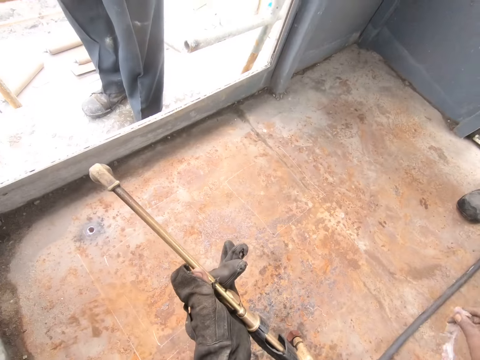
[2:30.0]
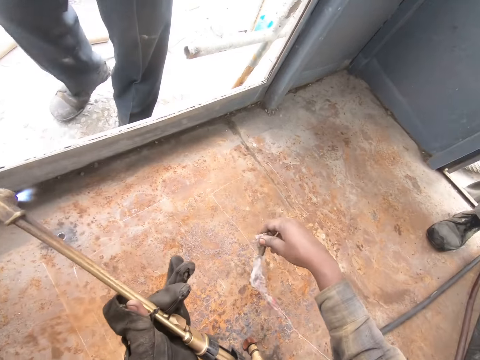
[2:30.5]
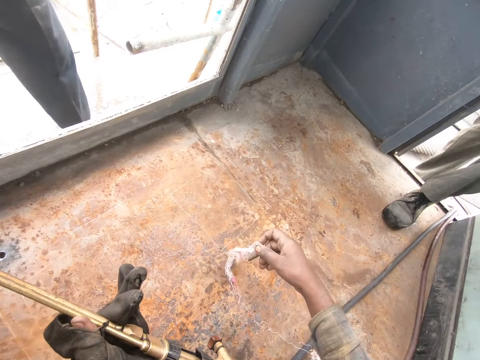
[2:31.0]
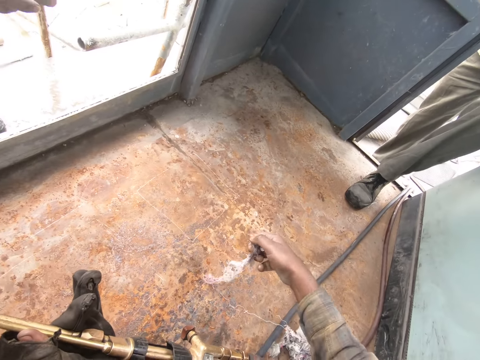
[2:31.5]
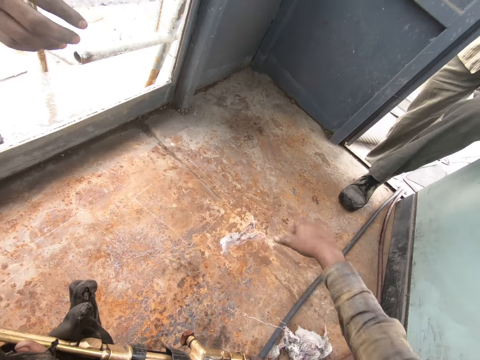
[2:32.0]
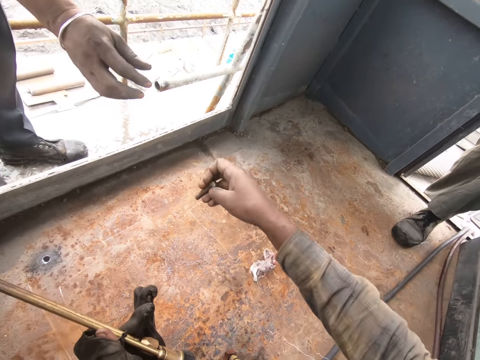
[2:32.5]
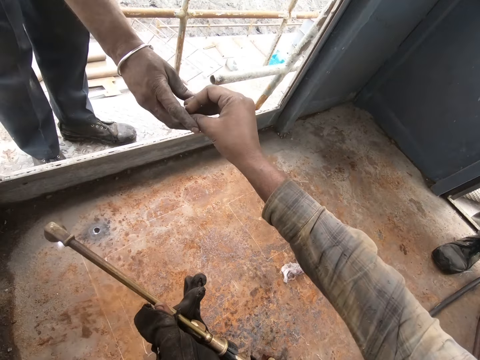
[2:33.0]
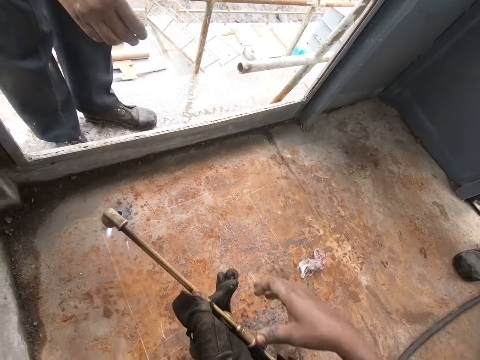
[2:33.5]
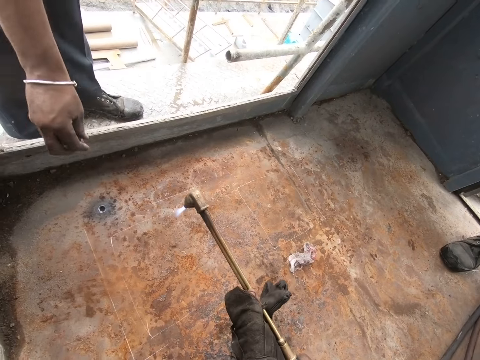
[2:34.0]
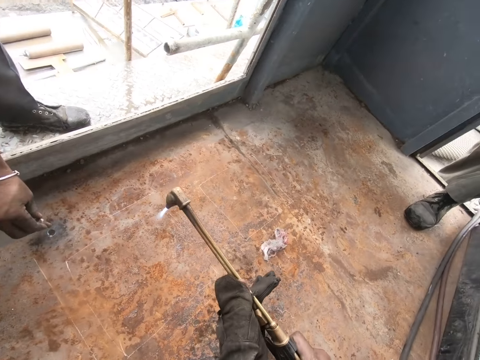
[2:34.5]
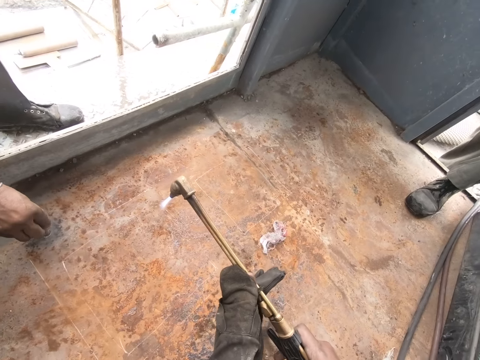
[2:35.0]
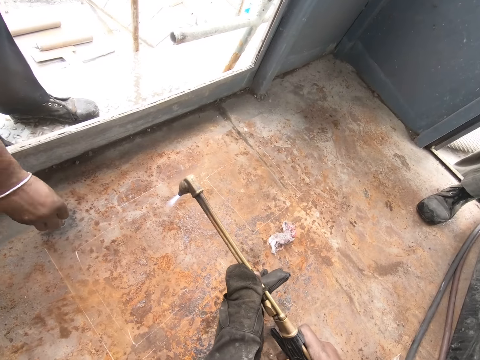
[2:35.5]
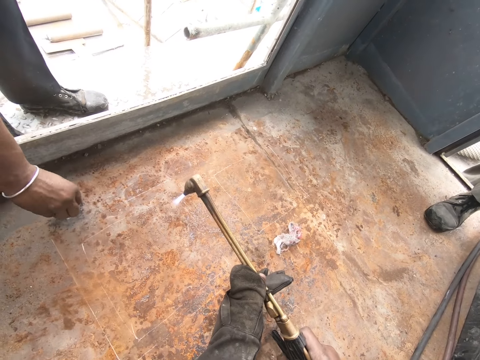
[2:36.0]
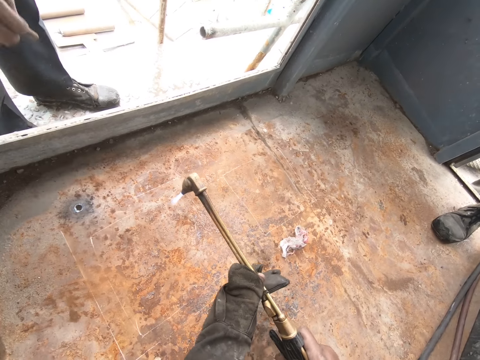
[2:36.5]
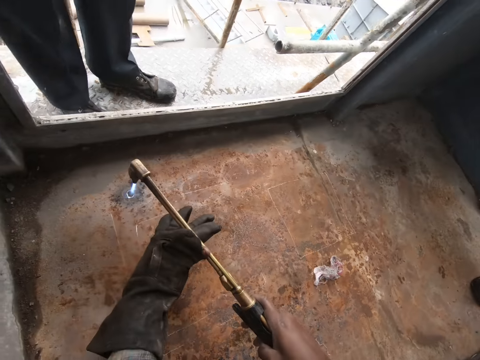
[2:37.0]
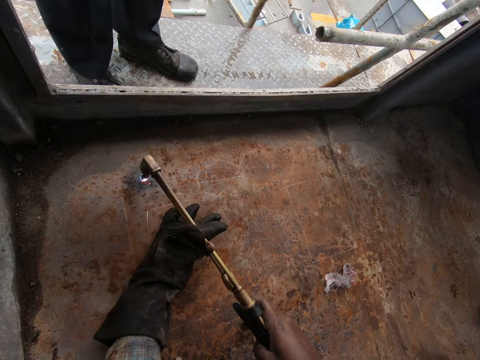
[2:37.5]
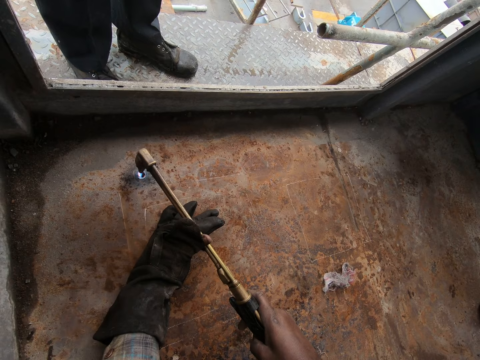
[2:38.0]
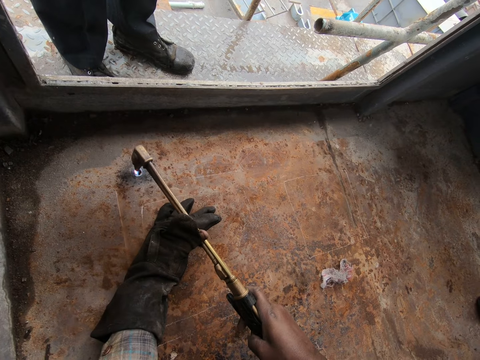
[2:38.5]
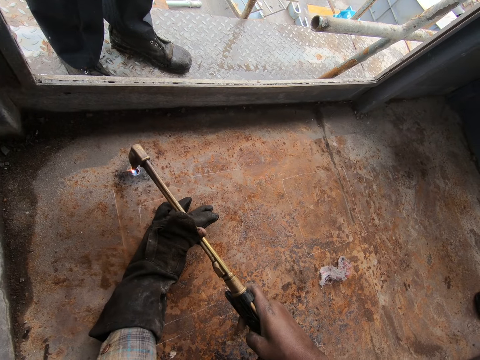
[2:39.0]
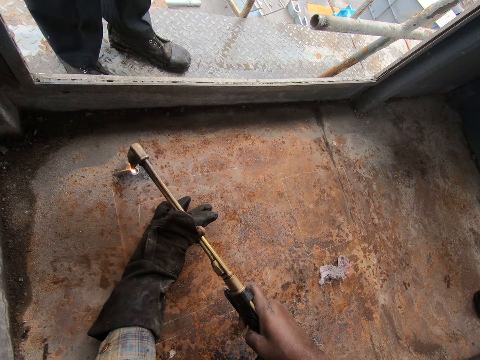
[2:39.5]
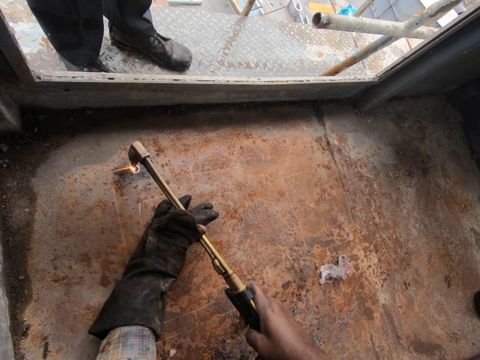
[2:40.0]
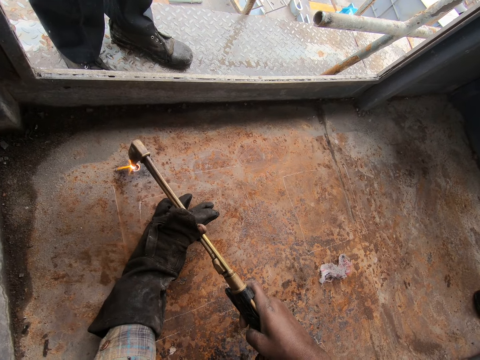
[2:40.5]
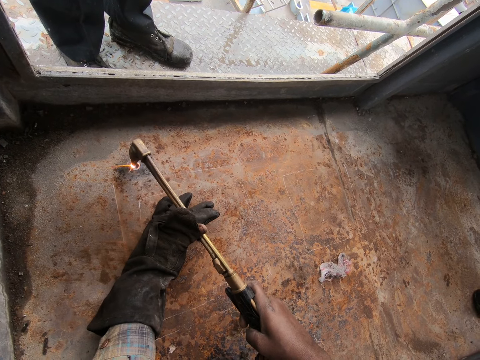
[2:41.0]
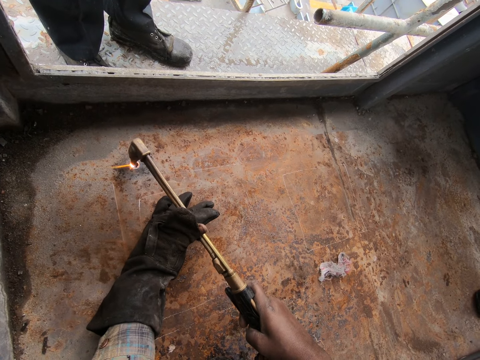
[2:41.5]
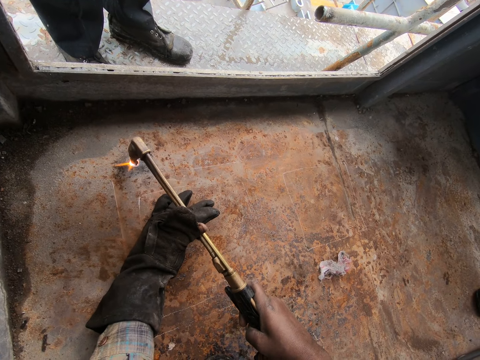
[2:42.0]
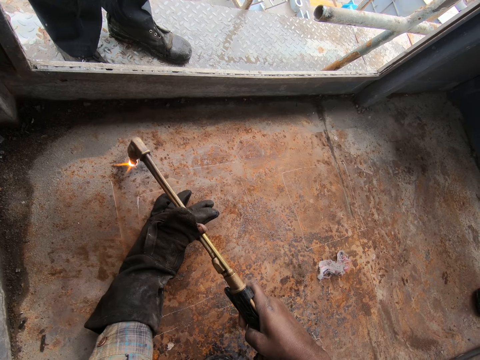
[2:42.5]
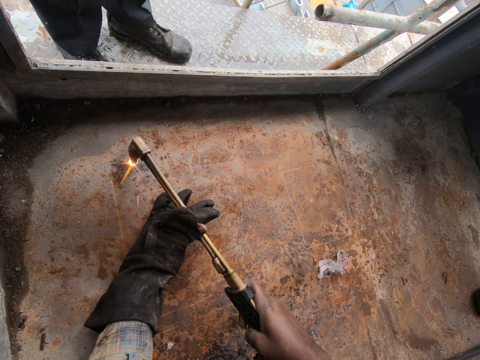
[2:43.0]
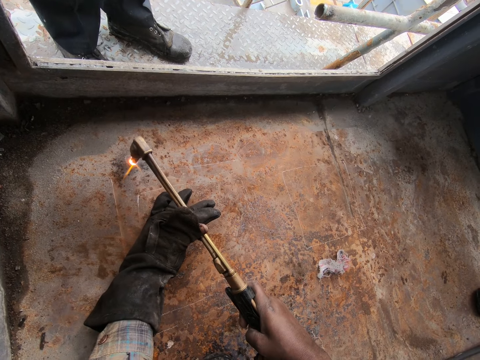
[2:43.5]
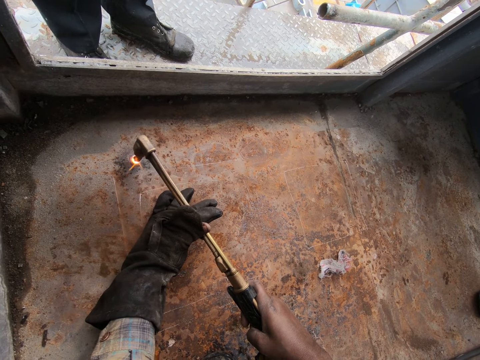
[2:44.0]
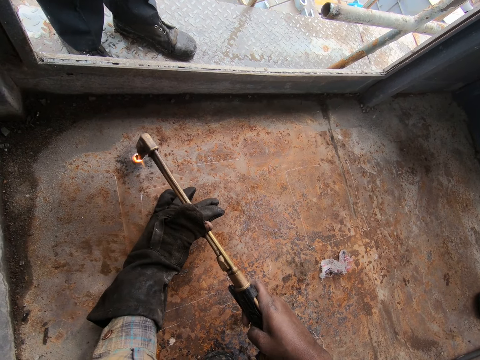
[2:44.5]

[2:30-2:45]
The camera wearer takes a piece of cloth. They pick up a metal and give it to a man. They drop the piece of cloth. The man puts the metal on the hole down the floor. The camera wearer drills the hole with the fire.

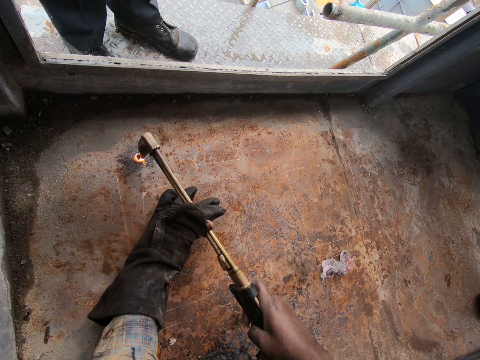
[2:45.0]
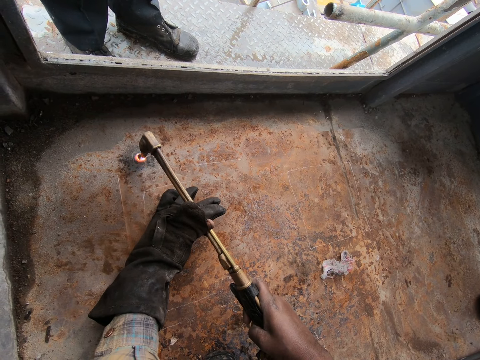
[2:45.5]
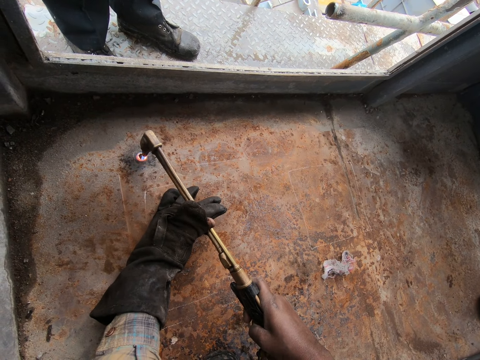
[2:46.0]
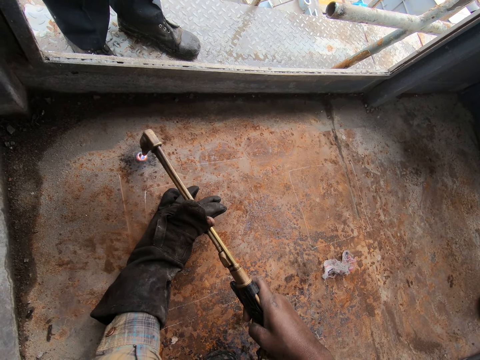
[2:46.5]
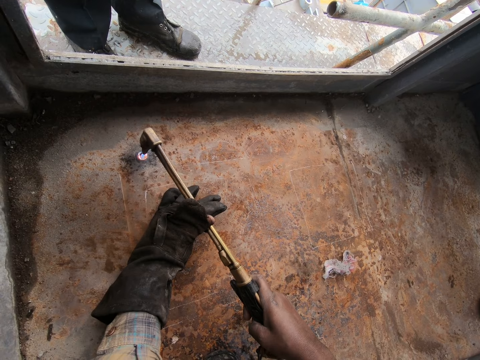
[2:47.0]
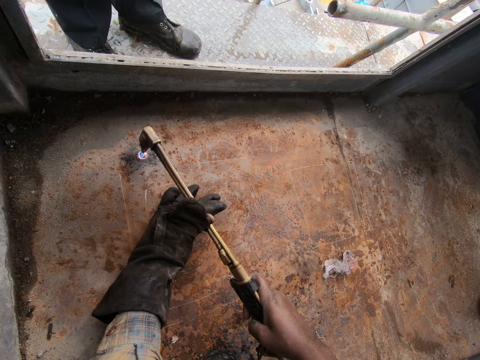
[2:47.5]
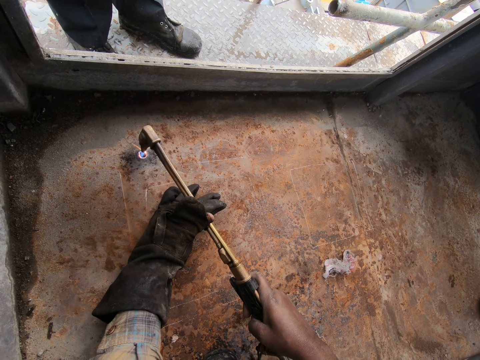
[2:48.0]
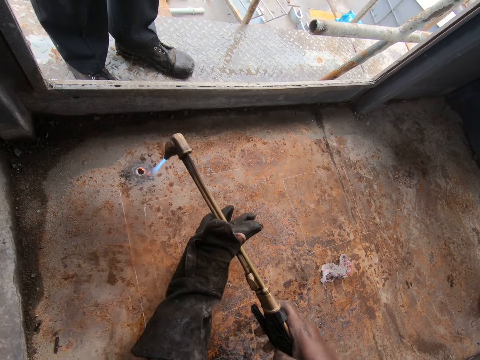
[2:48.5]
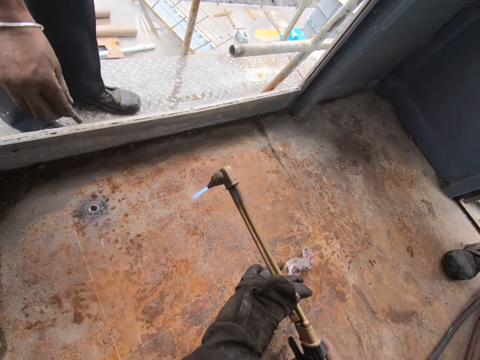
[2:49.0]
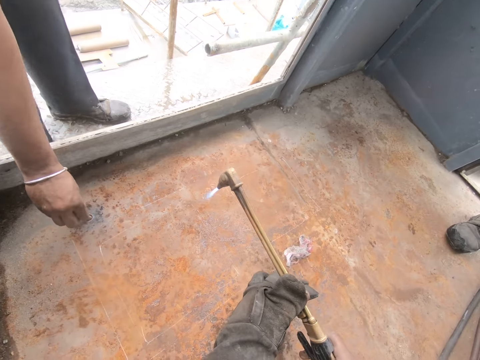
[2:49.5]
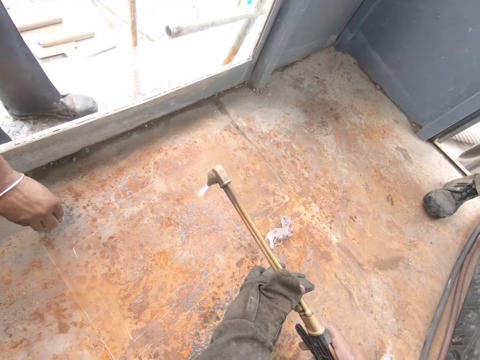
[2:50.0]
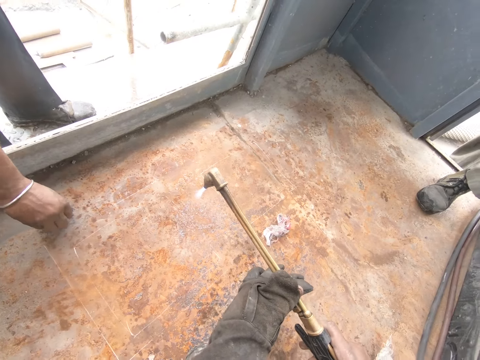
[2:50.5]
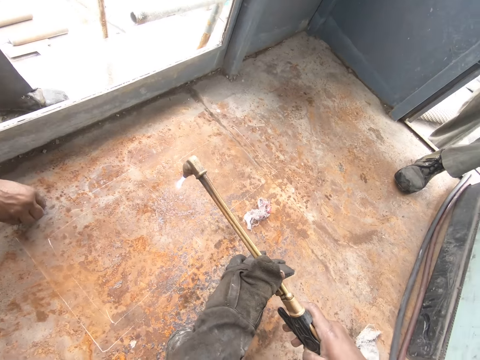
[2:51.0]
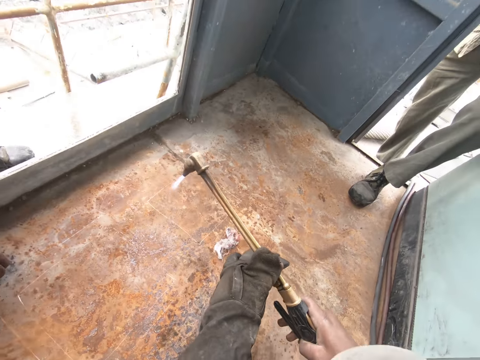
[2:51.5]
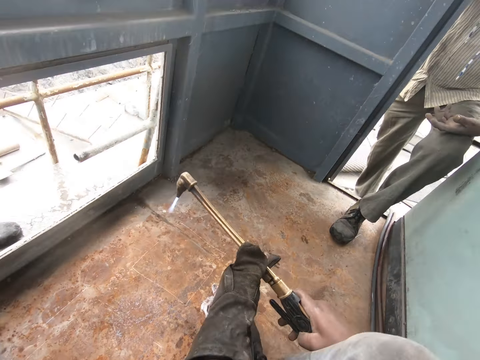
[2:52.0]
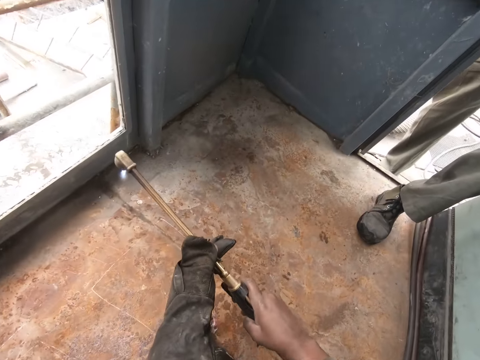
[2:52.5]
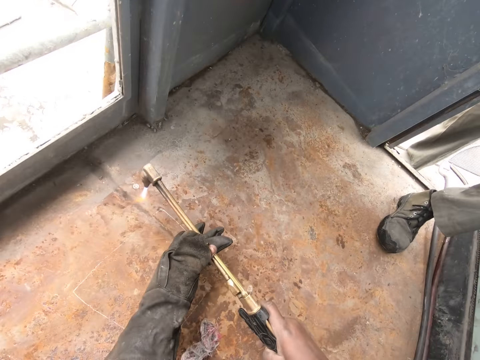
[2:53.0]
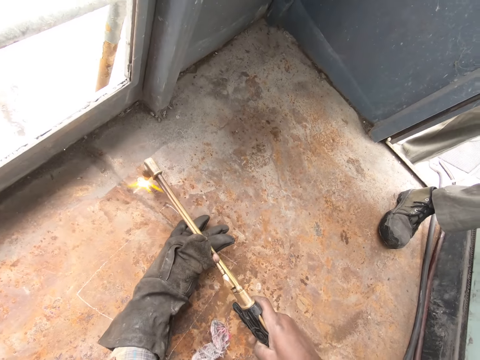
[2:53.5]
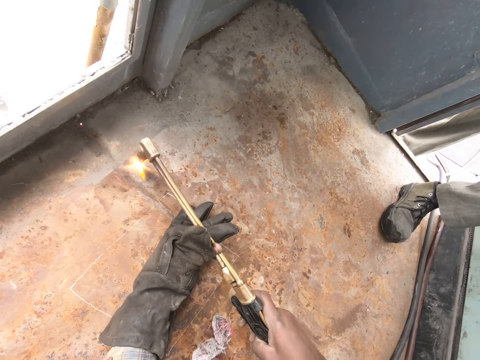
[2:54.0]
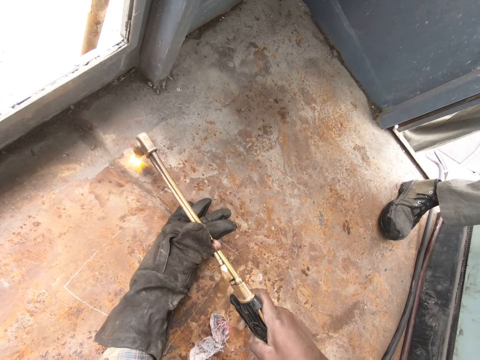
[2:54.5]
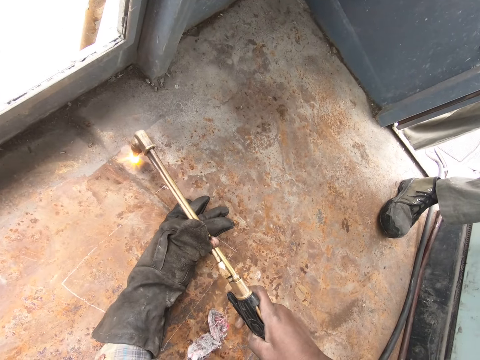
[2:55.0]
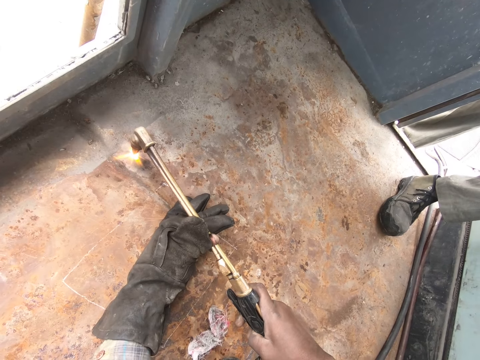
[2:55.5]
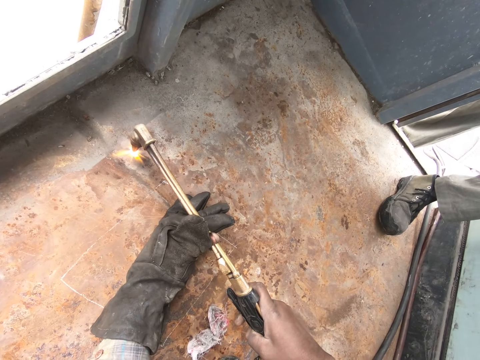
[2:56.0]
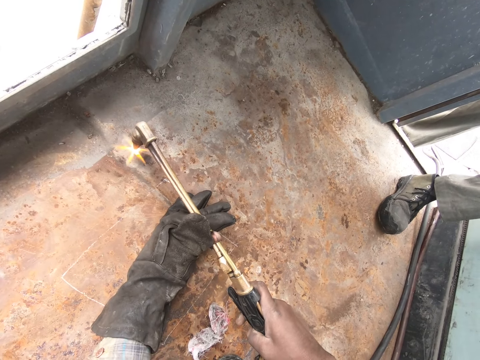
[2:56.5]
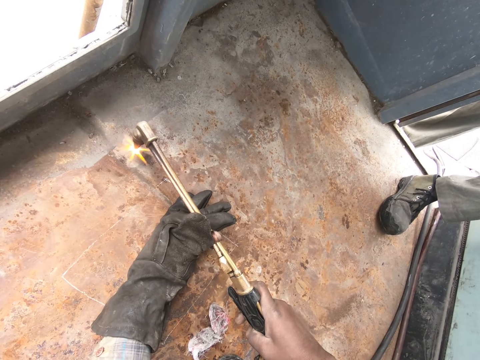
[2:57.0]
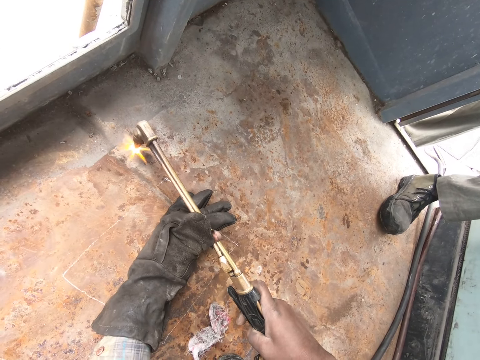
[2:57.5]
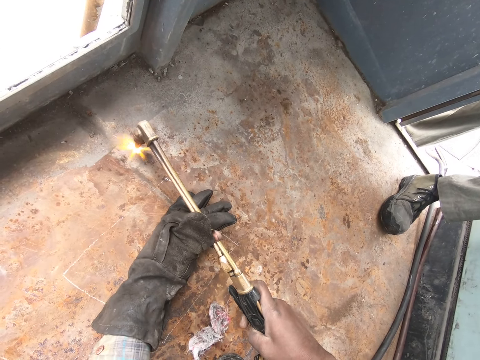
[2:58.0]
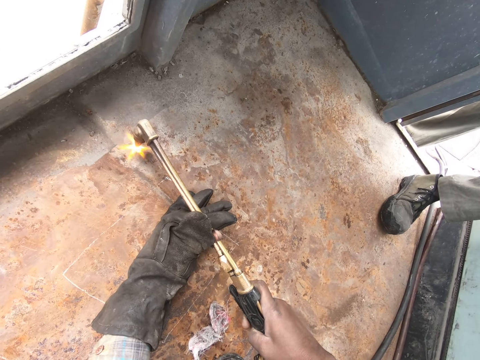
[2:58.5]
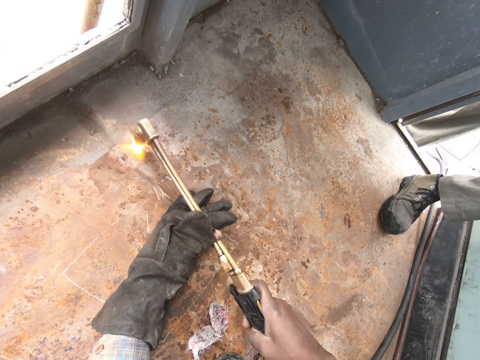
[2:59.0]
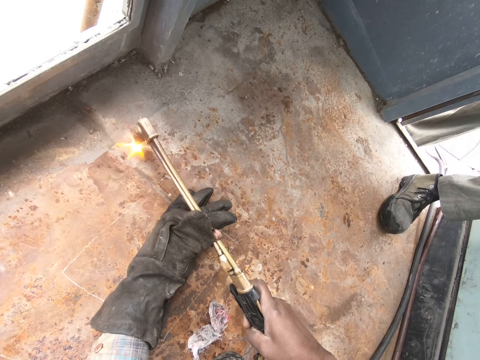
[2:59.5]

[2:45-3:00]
A person fits the metal on the hole. The camera wearer talks to the person. They drill another hole with the fire machine. They burn another place.
